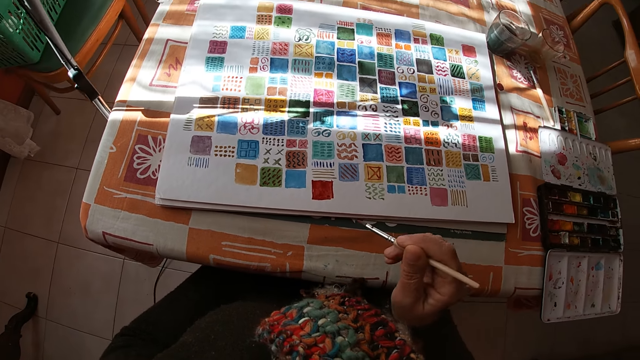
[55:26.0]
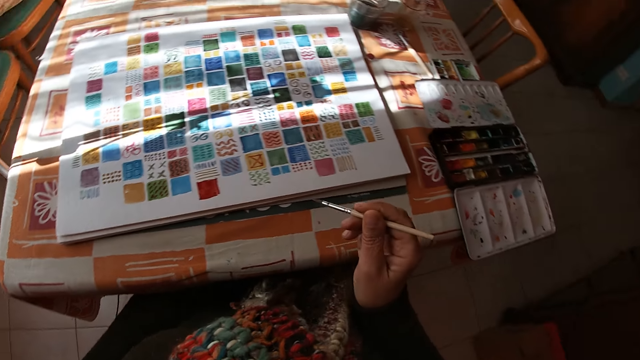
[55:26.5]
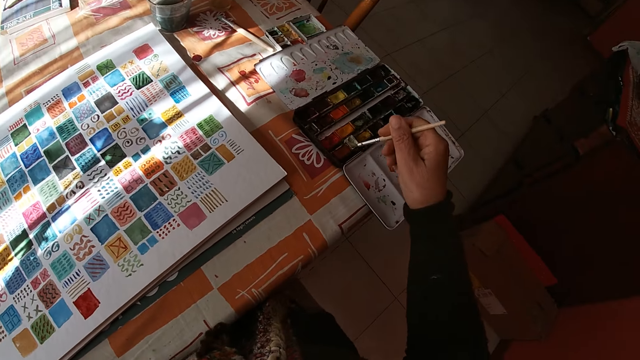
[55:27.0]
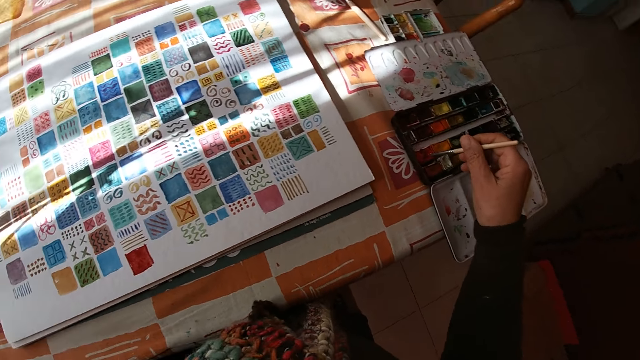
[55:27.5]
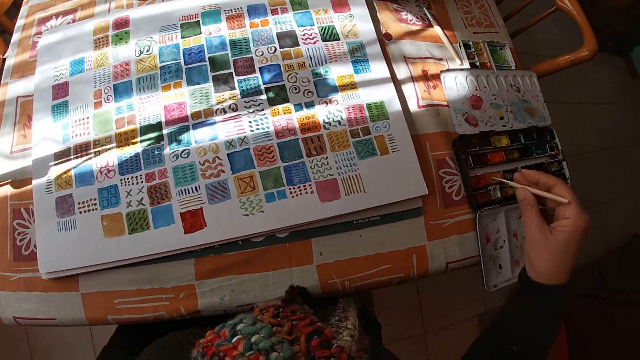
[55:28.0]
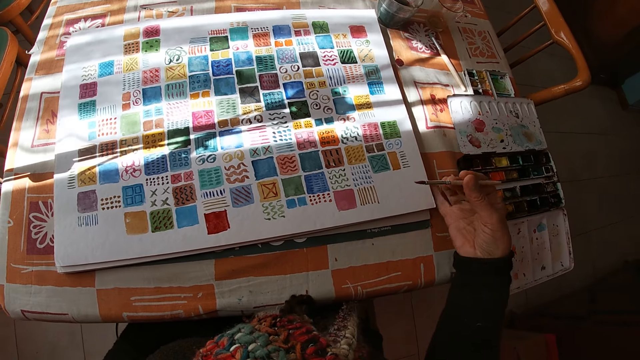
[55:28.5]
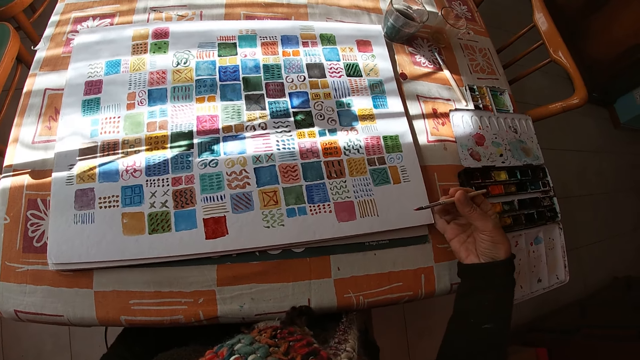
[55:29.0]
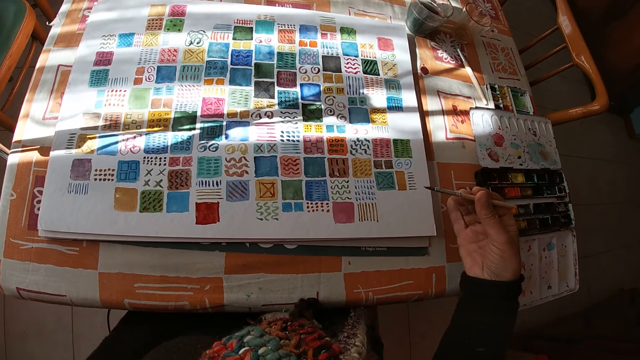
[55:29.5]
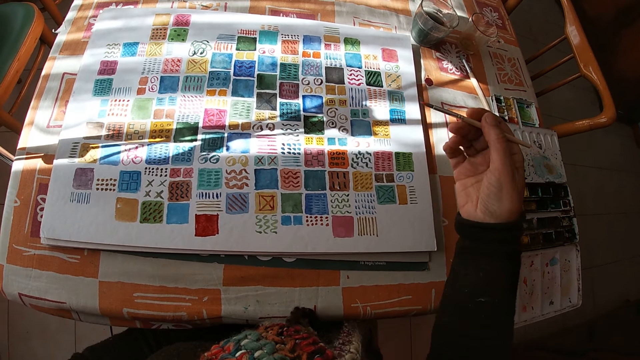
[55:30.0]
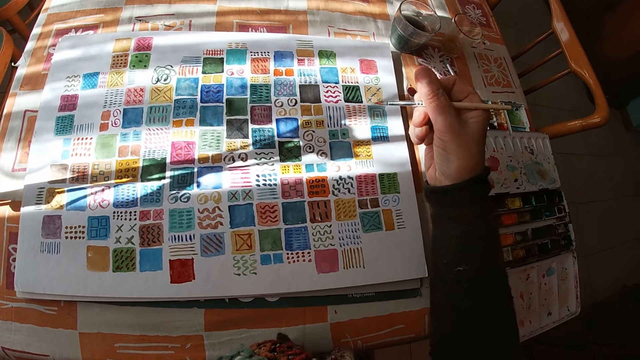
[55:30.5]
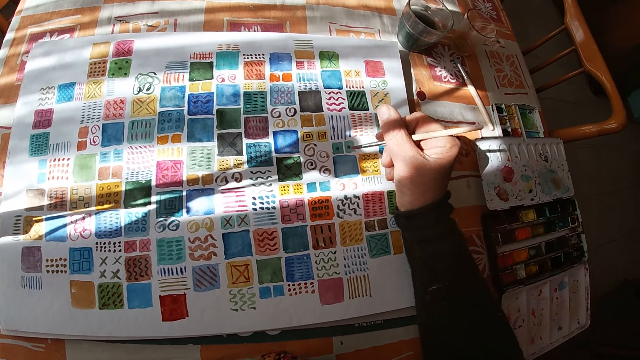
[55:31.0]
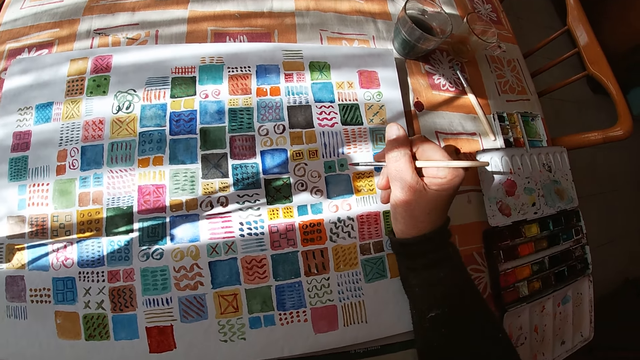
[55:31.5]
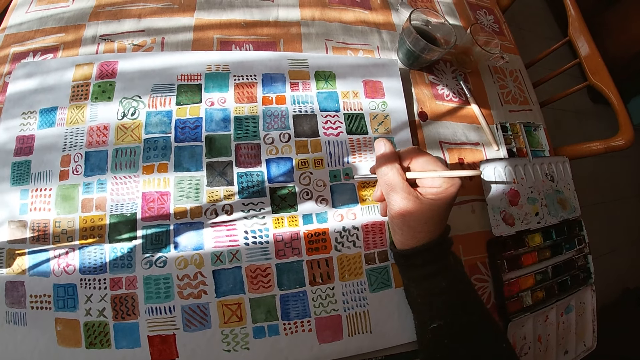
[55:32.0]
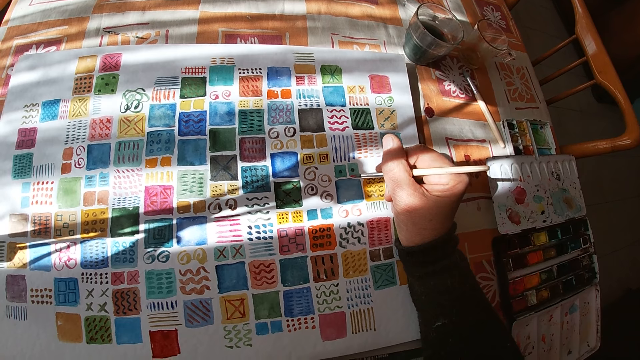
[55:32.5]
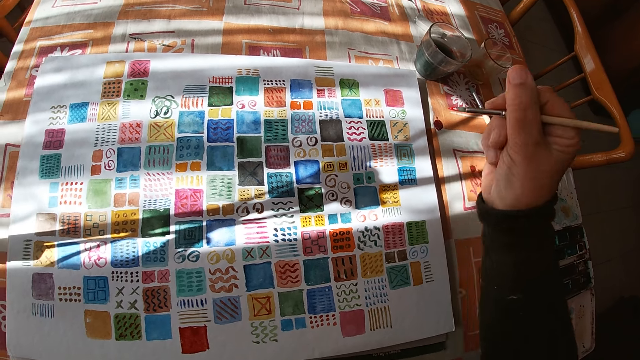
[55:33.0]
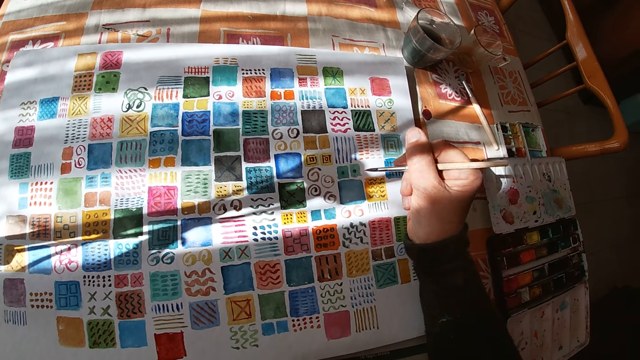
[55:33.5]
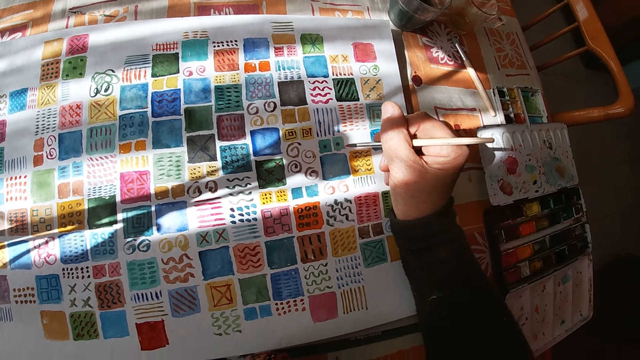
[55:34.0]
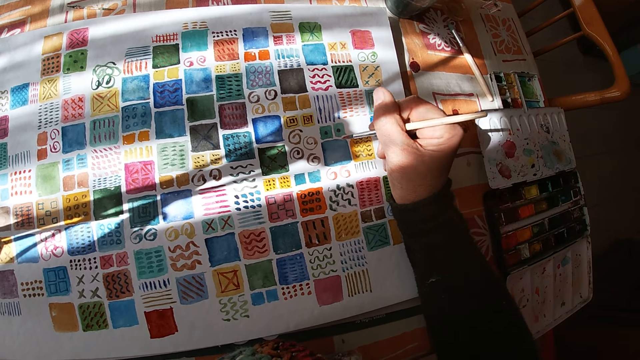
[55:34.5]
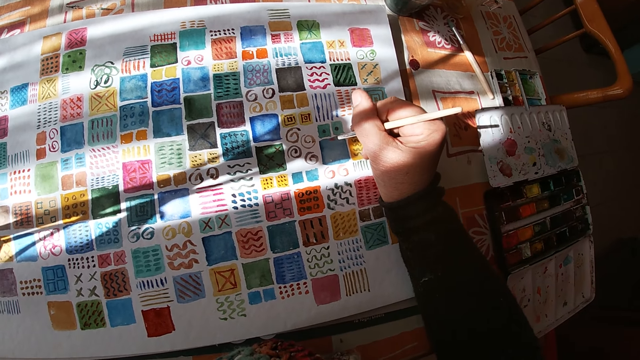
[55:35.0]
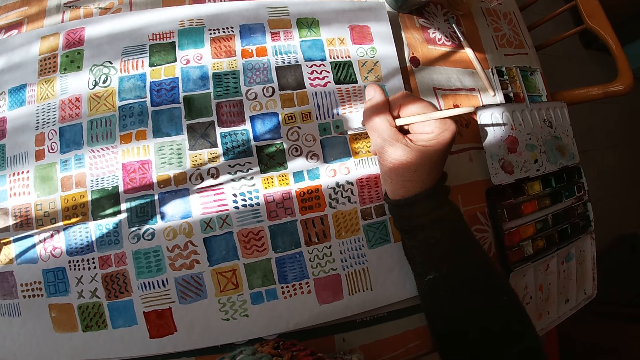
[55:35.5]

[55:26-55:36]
The camera wearer holds the paint brush. She dips the paint brush in the bowl of water on the table with her right hand. She applies the paint on the brush. She adjusts the canvas pad on the table with her right hand. She holds the paint brush.

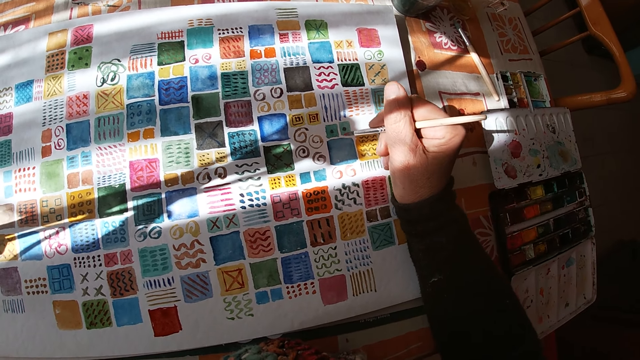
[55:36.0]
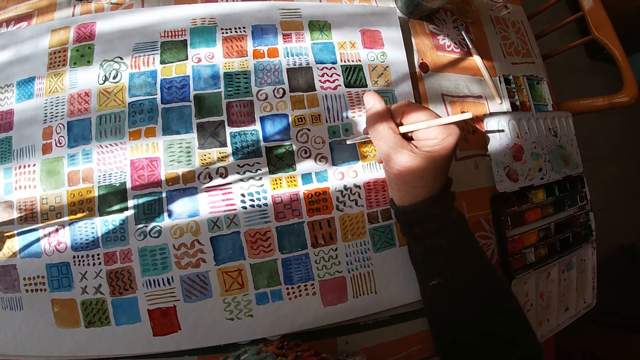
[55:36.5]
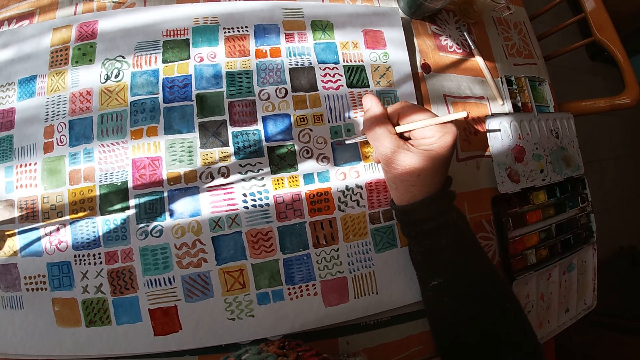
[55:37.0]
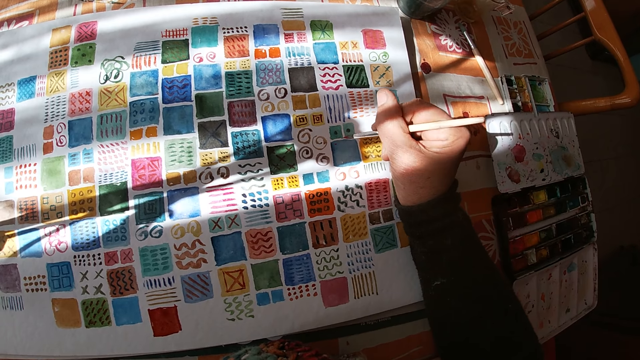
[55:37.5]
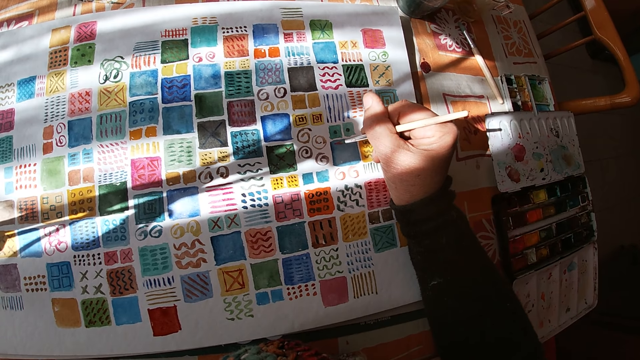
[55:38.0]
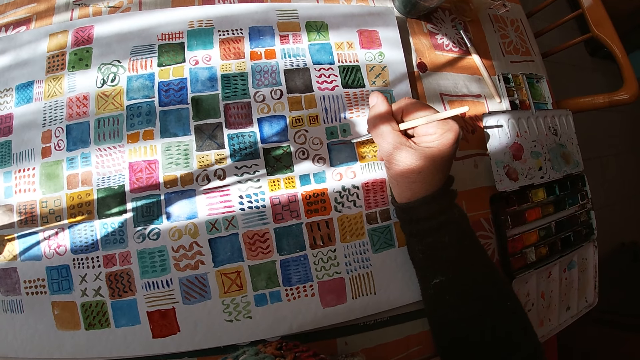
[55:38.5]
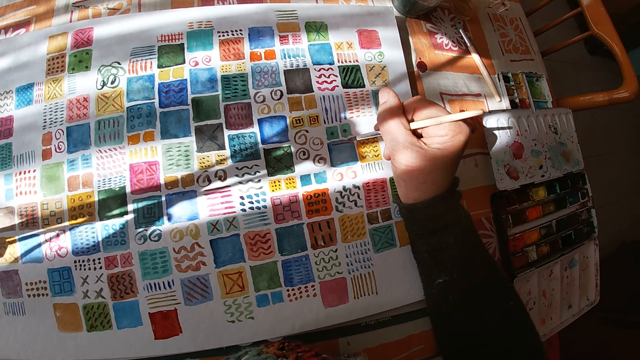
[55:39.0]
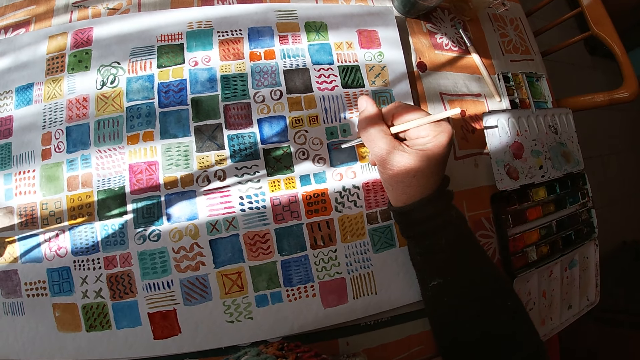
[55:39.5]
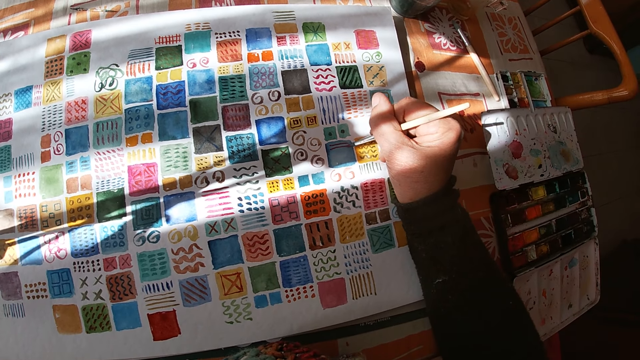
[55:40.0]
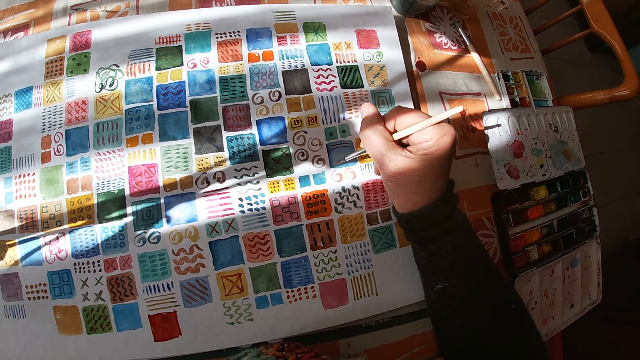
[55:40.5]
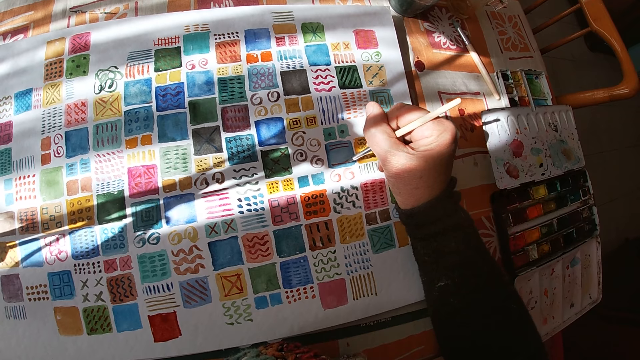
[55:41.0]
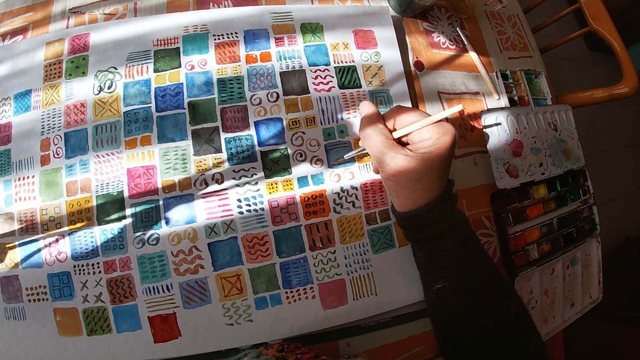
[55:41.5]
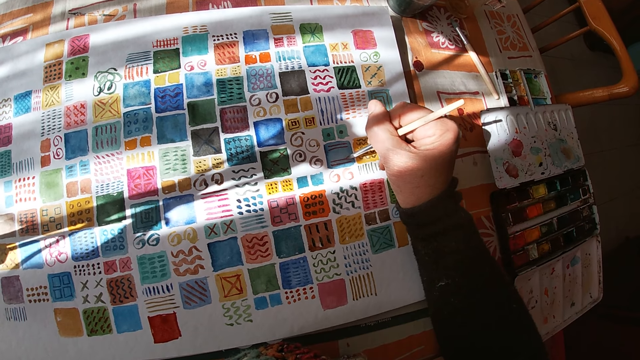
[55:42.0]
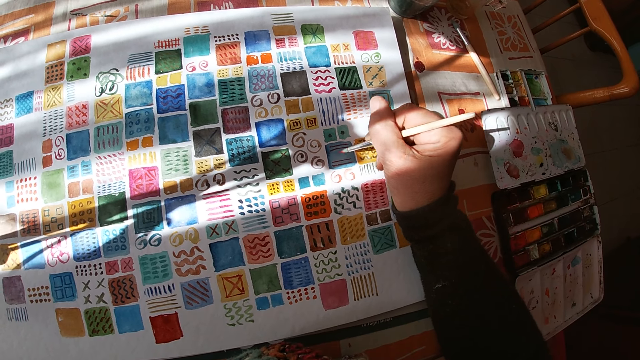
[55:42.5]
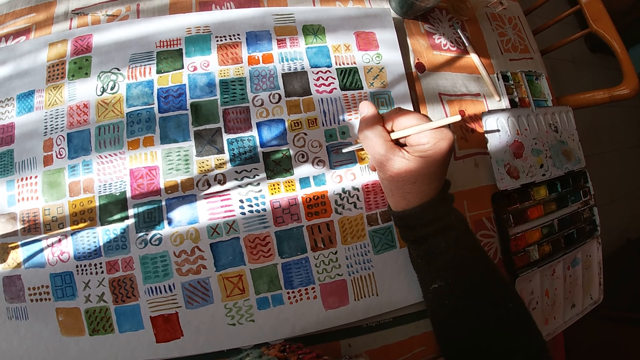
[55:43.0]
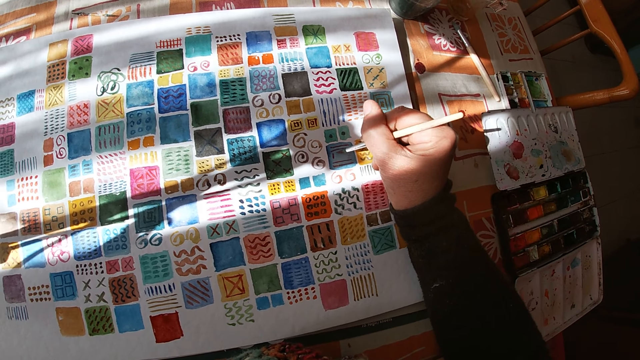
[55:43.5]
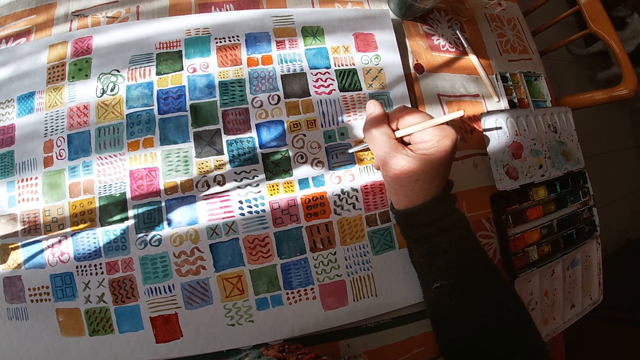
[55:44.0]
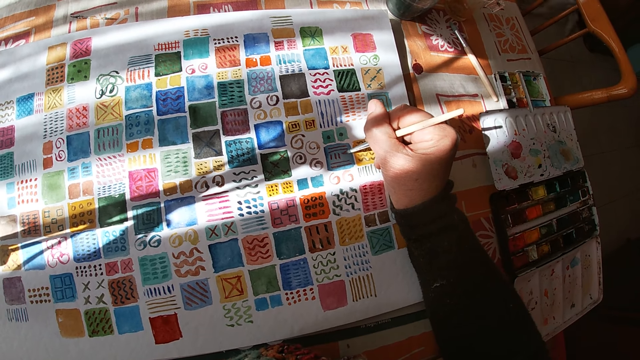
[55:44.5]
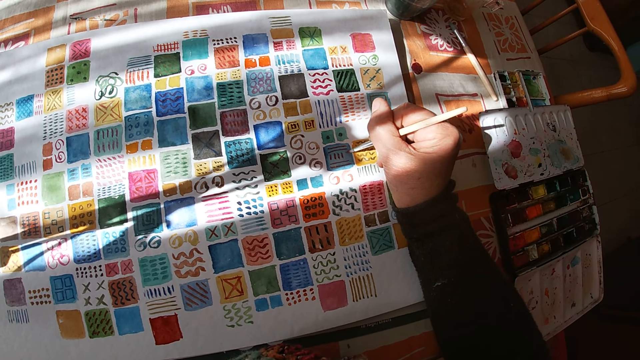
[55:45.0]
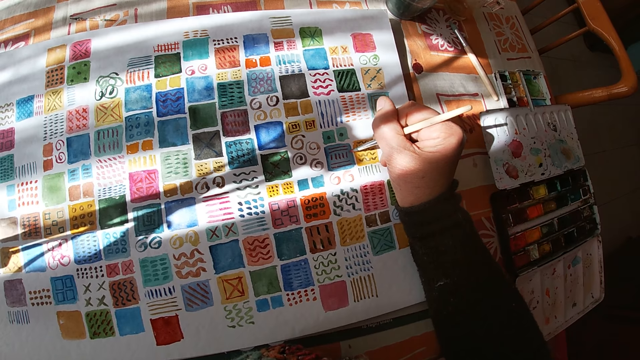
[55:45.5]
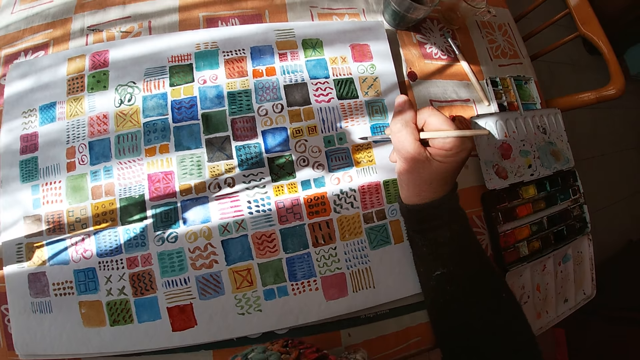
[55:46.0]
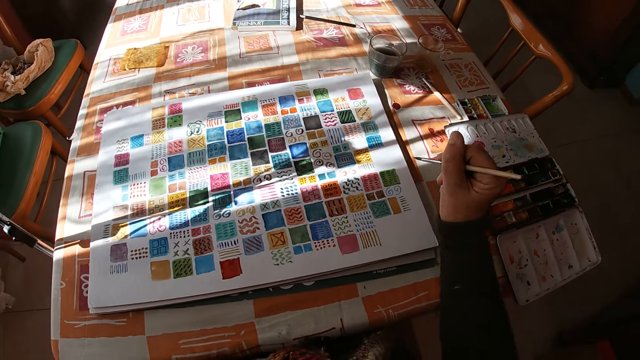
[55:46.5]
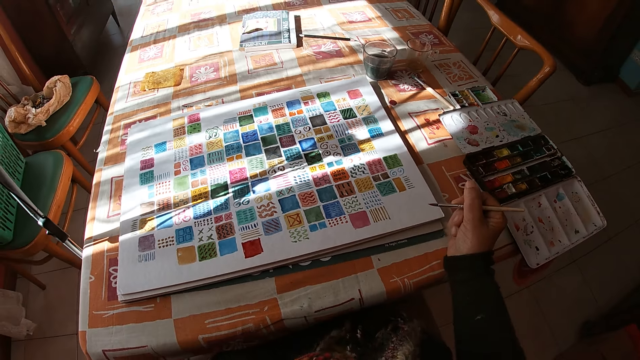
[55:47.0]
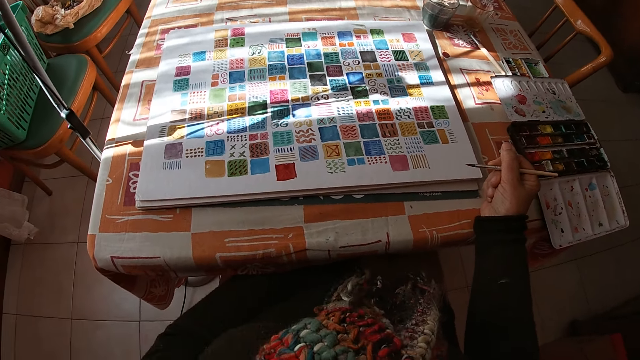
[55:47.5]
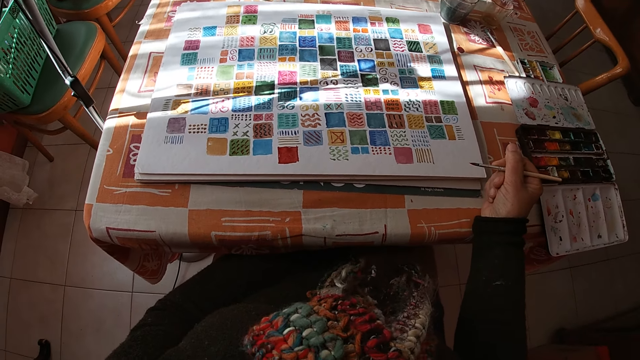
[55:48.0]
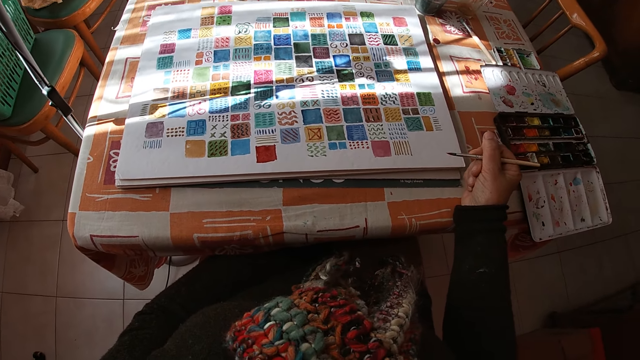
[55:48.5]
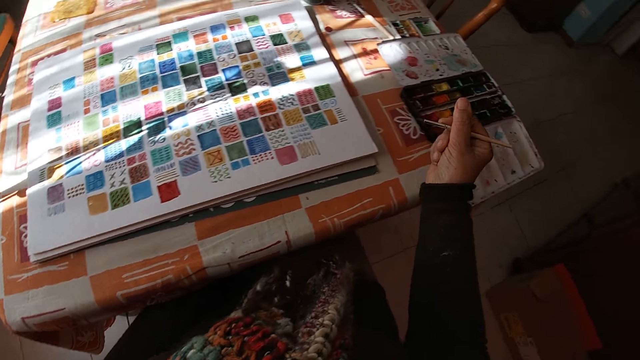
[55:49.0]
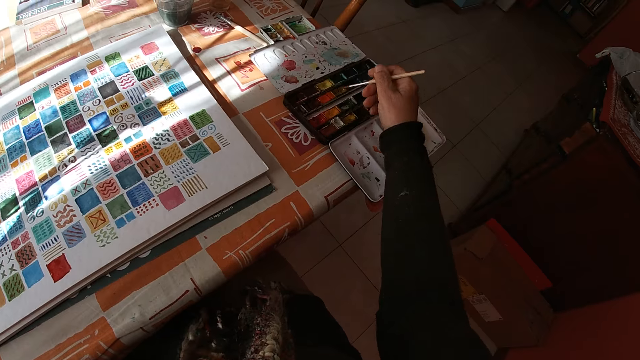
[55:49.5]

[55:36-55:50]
The camera wearer paints on the canvas pad on the table with the paint brush in her right hand. The dog moves around the table in the room. The camera wearer holds the paint brush. She places her right hand on the table. She looks at the drawing.
